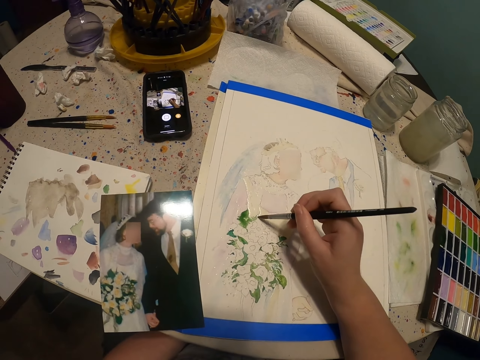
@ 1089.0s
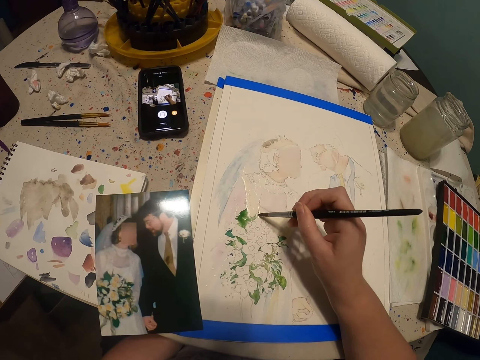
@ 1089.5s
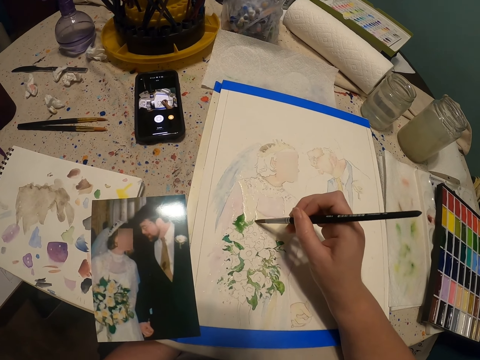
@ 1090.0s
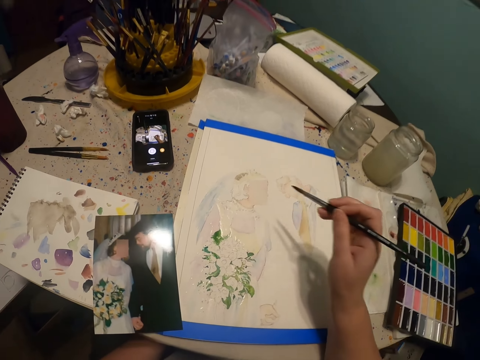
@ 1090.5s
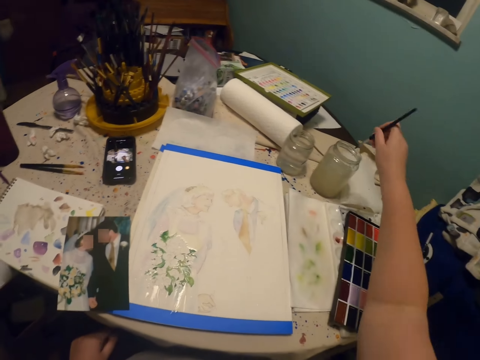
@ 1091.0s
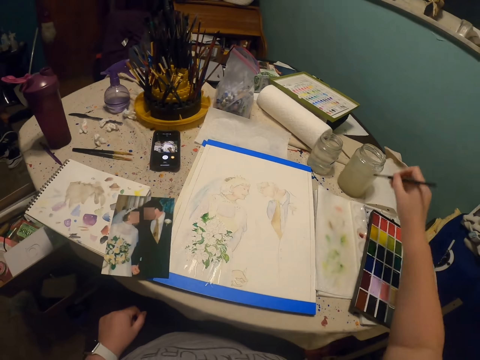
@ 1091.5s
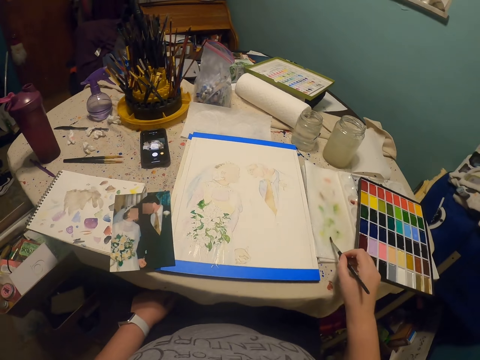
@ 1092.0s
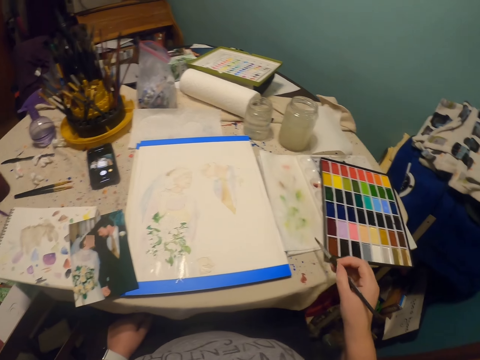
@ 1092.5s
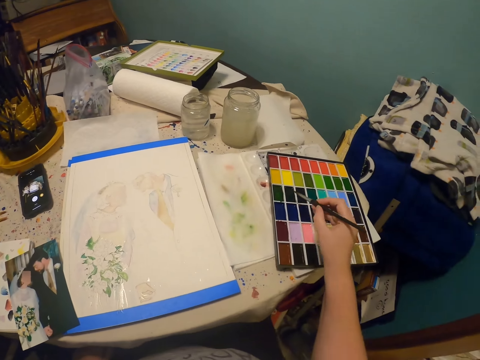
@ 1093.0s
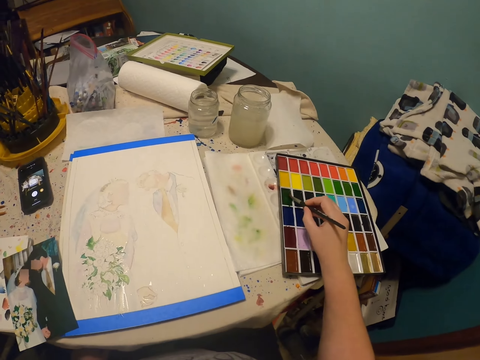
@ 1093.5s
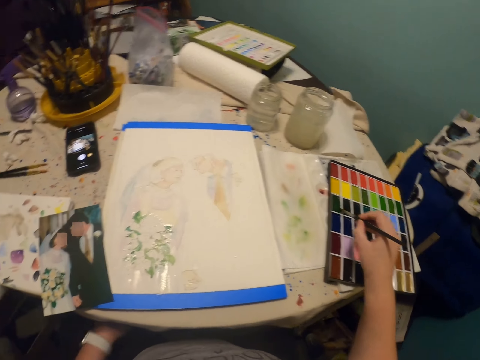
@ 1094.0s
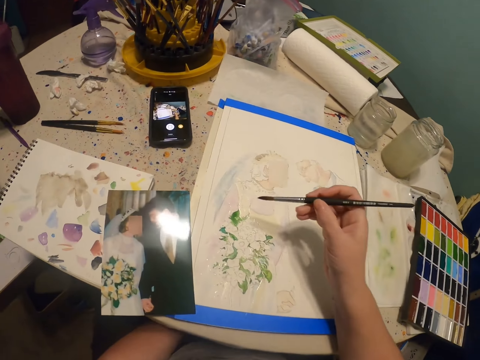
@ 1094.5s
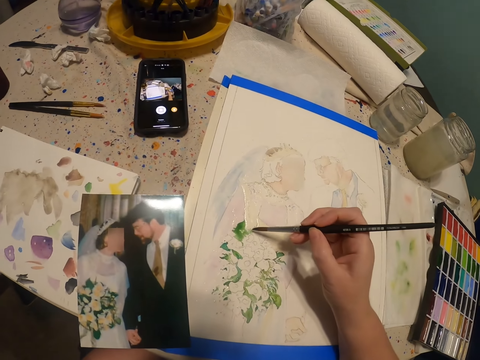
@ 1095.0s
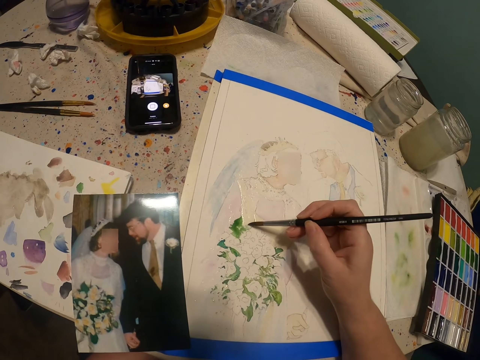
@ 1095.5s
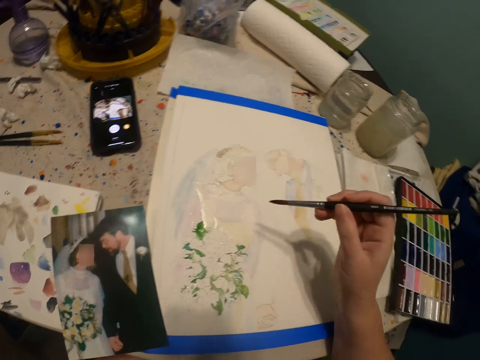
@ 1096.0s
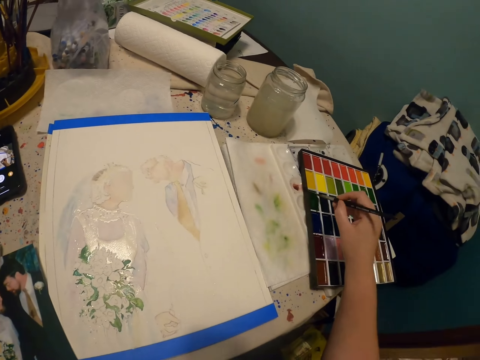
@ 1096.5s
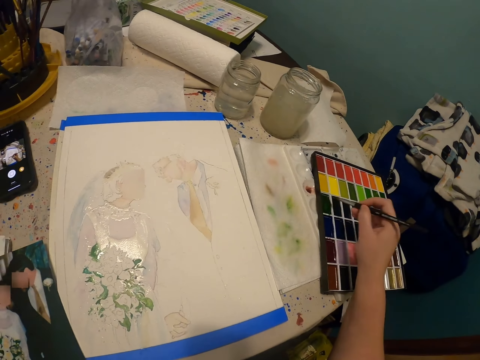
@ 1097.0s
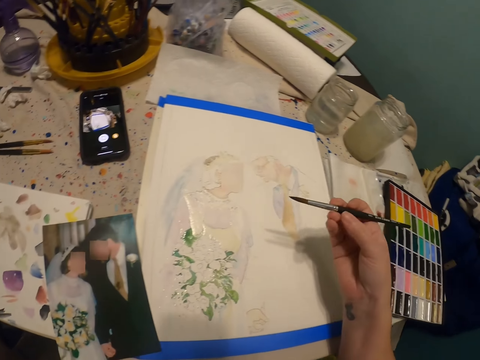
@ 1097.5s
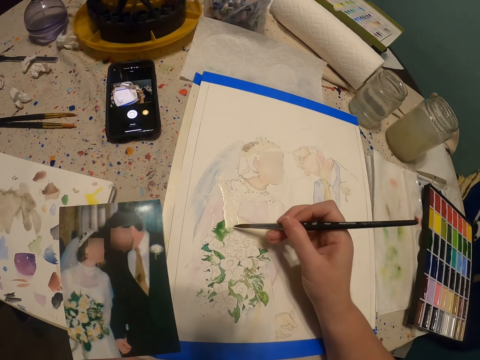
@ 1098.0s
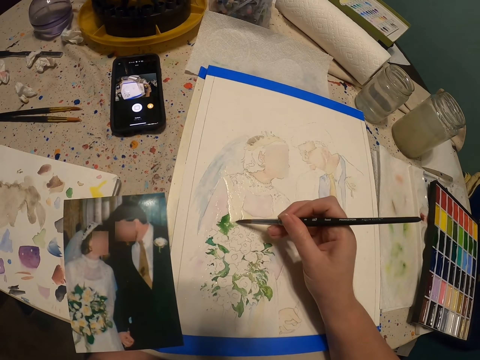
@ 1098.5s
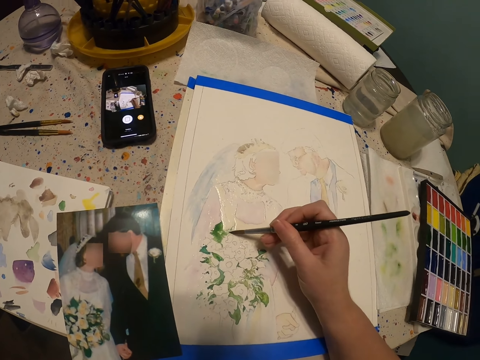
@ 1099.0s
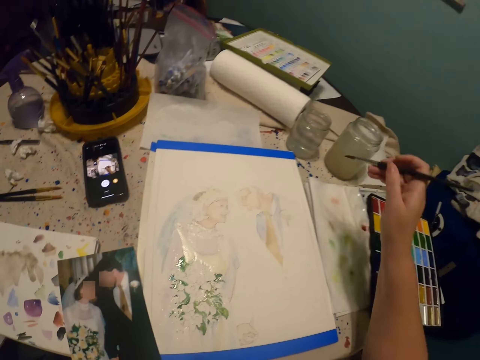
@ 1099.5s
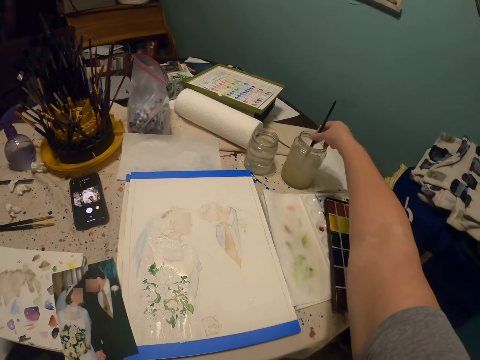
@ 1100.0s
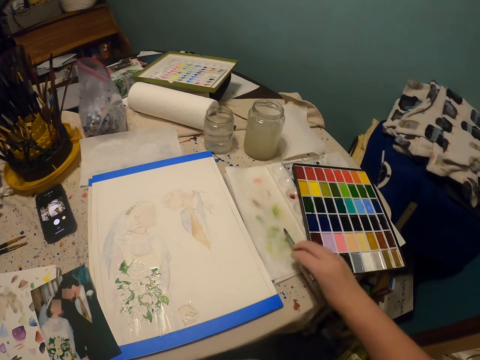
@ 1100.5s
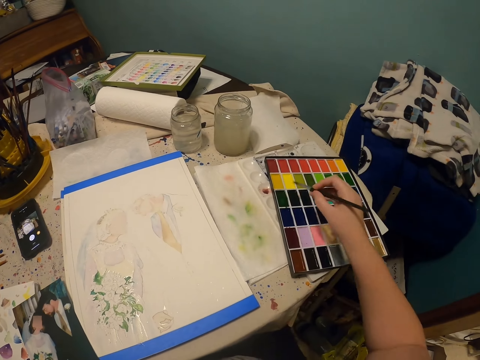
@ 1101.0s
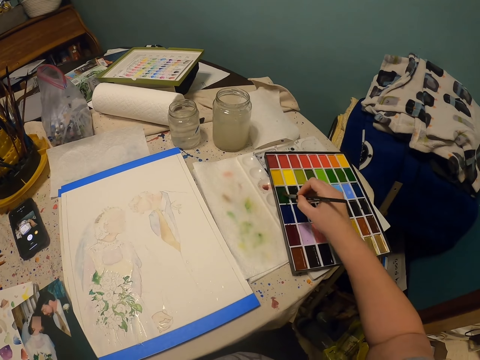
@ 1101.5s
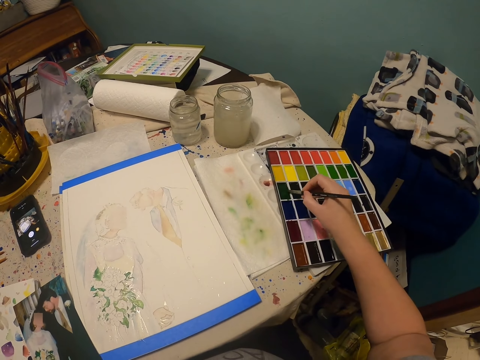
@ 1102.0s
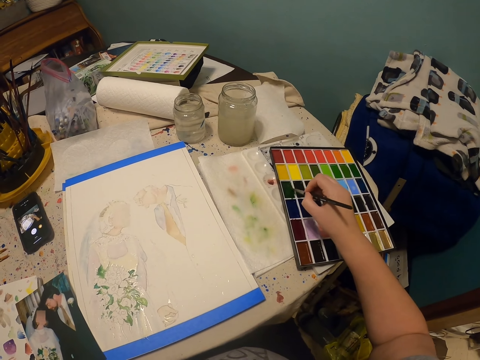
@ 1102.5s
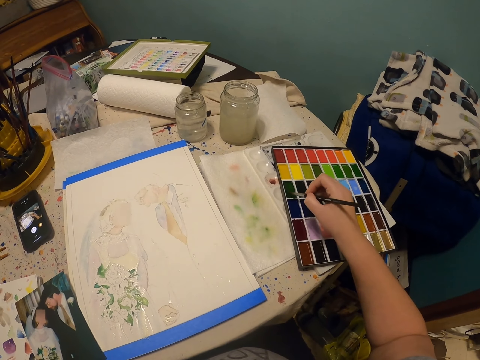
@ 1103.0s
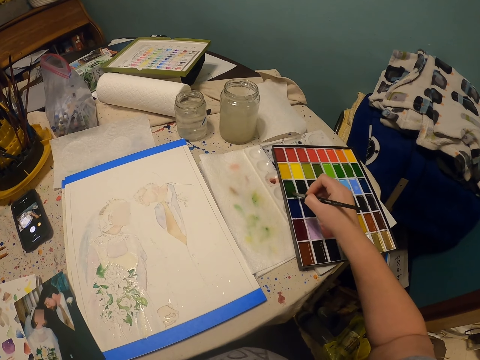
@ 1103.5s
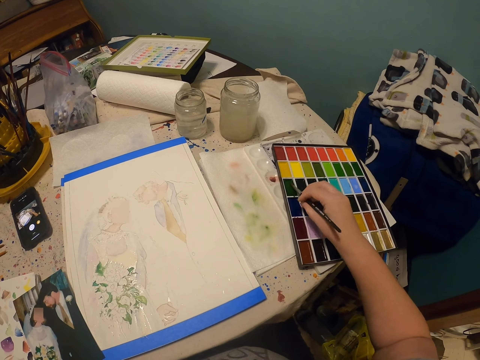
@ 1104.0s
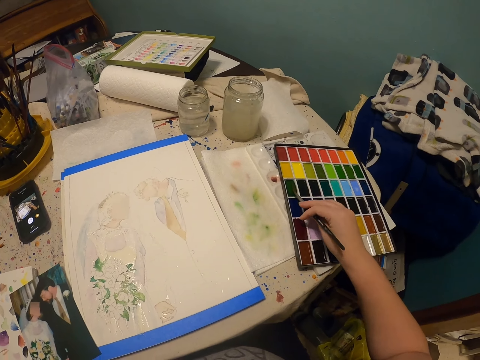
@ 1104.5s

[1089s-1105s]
The camera wearer dips the paint brush in a glass of water or bottle of paint. They rub the paint brush on the piece of paper. They put the paint brush in the paint palette and rub the paint brush on the paint palette. They paint a drawing with the paint brush. They rub the paint brush on the paint palette. They paint the drawing with the paint brush. They dip the paint brush in the bottle of paint. They rub the paint brush on the paint palette.

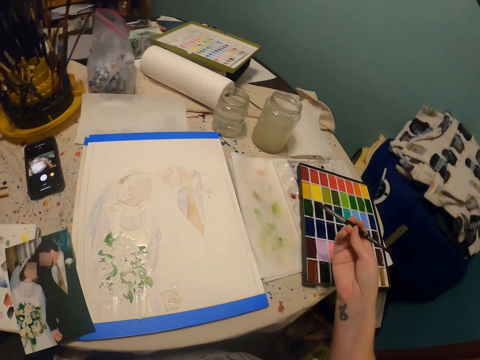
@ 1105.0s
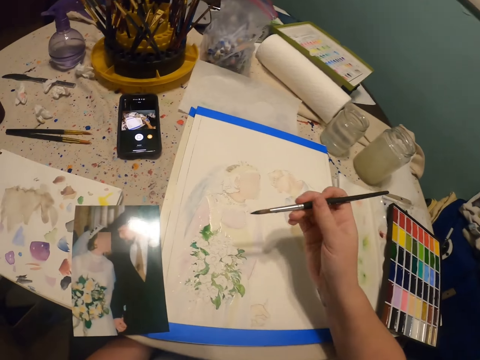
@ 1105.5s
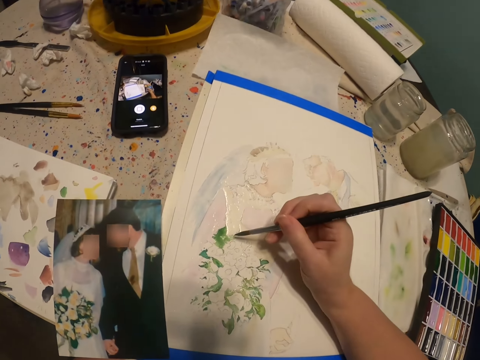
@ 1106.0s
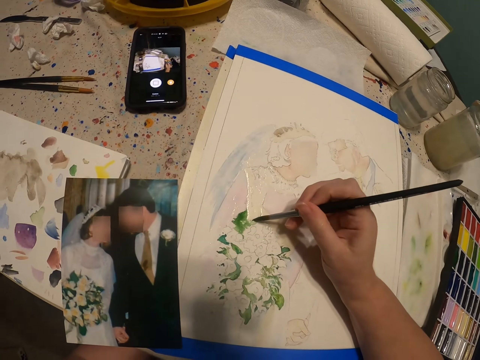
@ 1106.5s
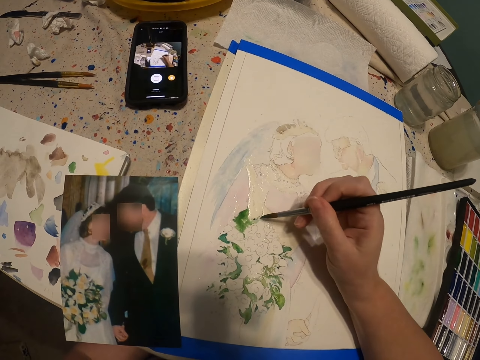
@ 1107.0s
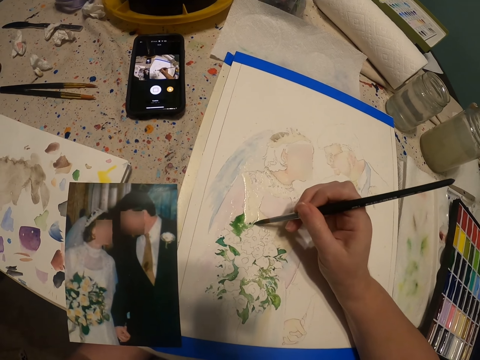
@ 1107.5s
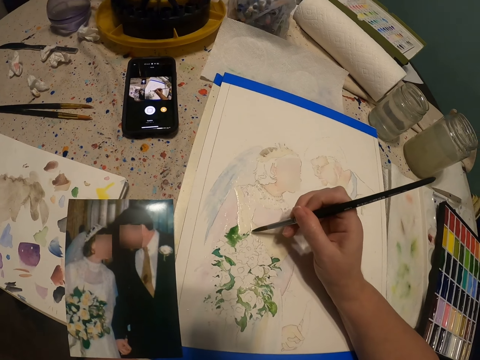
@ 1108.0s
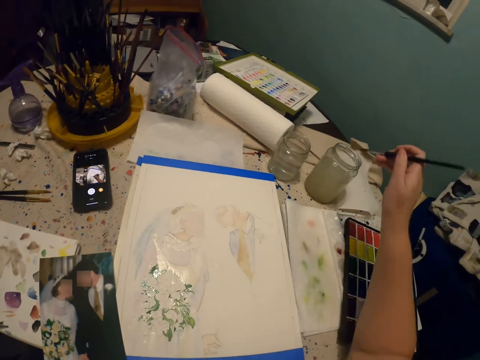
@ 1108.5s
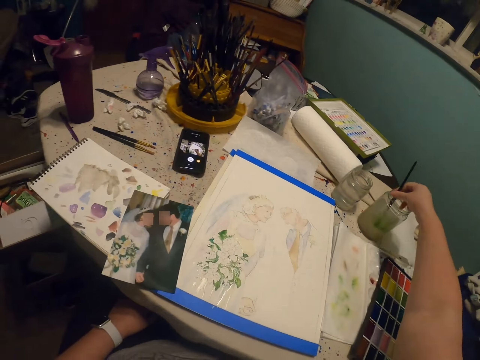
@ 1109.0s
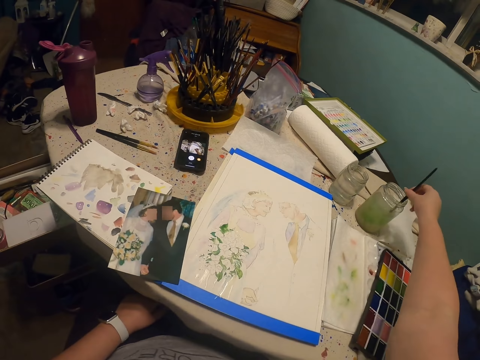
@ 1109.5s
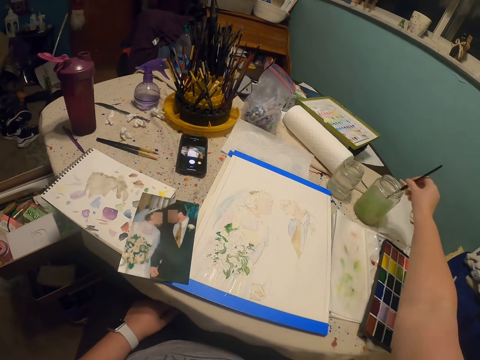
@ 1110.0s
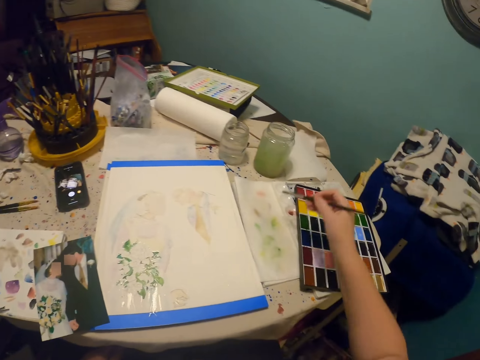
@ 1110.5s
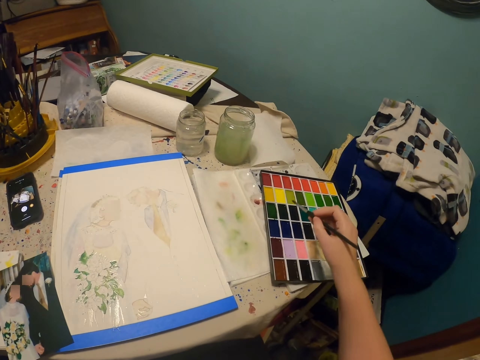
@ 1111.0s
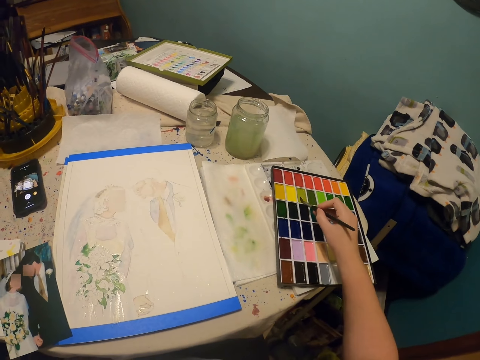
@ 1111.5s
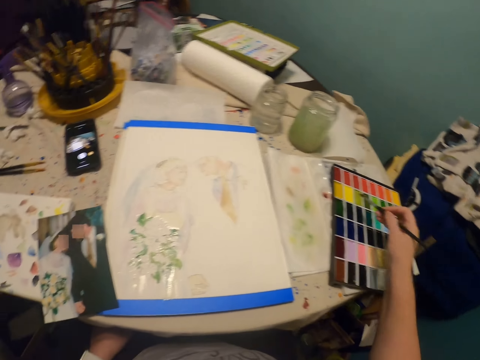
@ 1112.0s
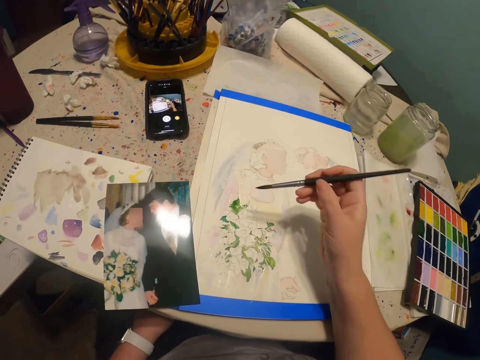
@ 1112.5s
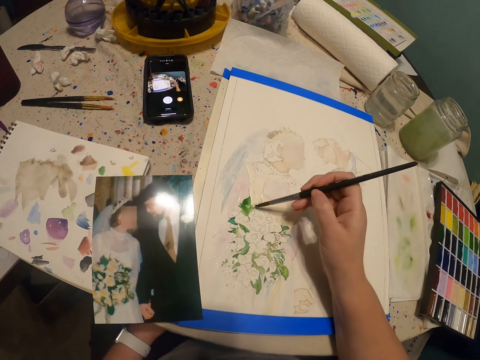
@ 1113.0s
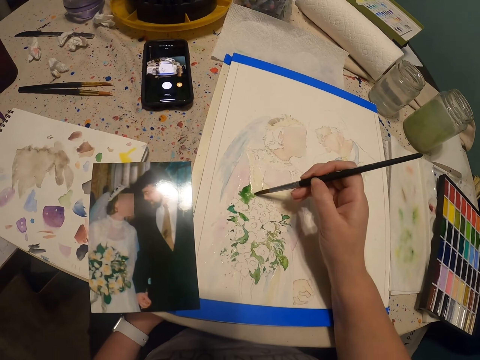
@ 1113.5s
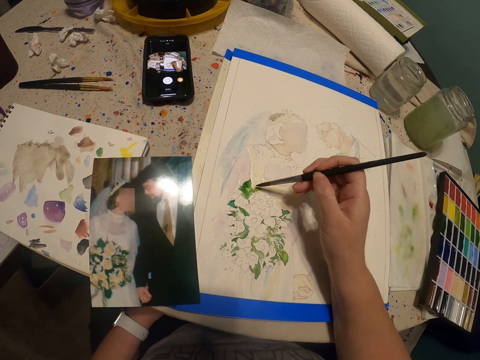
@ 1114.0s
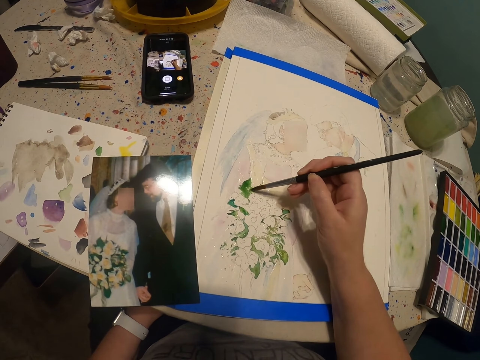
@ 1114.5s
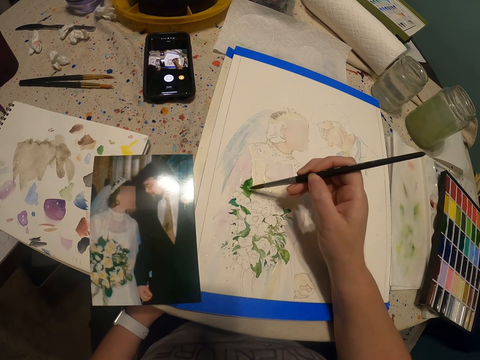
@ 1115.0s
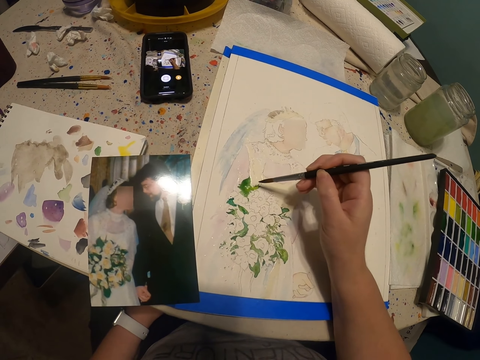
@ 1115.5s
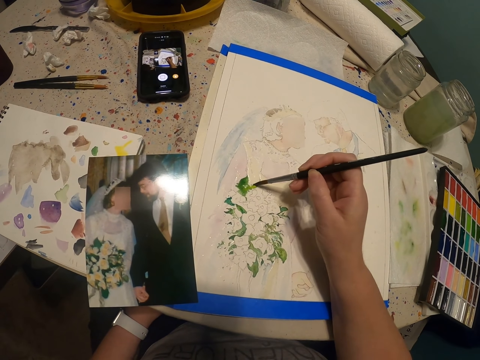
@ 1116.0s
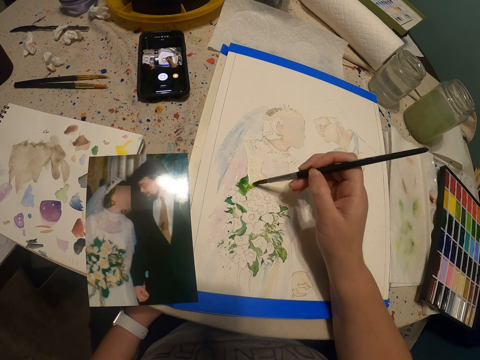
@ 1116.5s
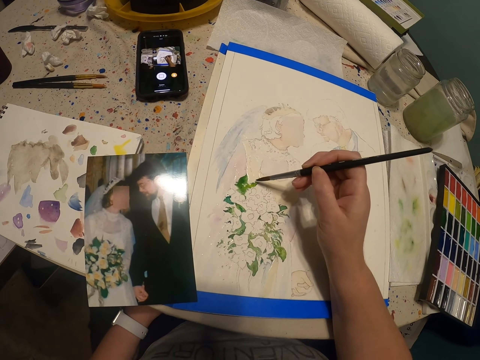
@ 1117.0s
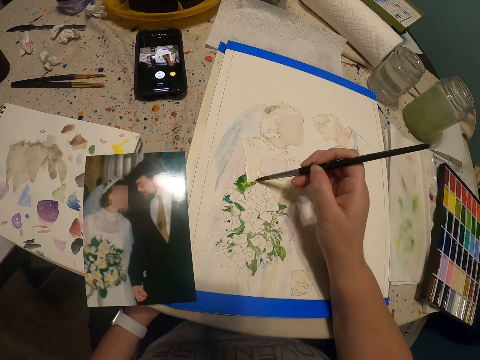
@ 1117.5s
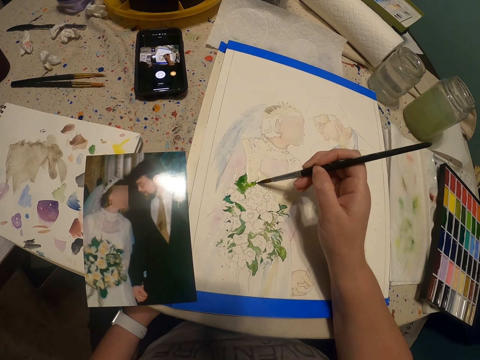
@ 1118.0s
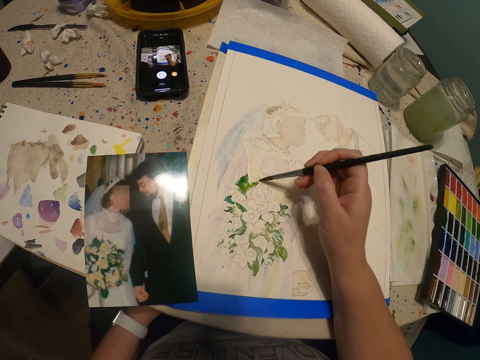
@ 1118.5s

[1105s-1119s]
The camera wearer paints a drawing on the book with the paint brush. They dip the paint brush in the bottle of paint or bottle of water. They rub the paint brush on the piece of paper. They rub the paint brush on the paint palette and pick a color from the paint palette. They paint the drawing on the book with the paint brush.
